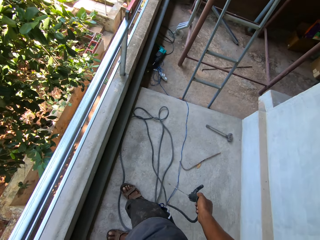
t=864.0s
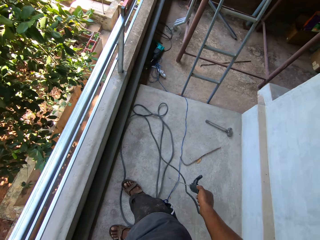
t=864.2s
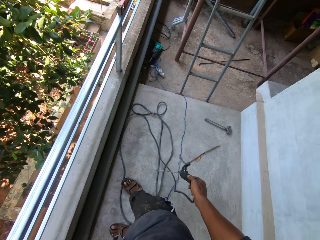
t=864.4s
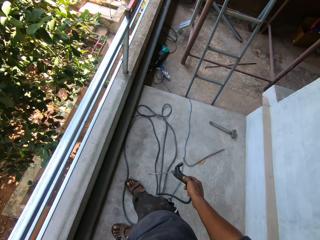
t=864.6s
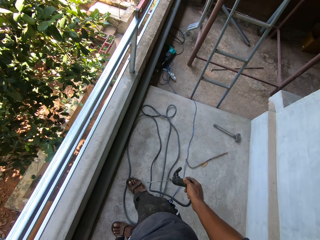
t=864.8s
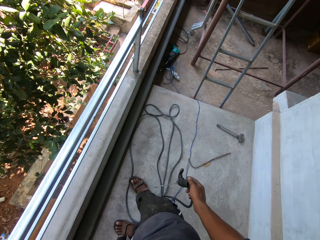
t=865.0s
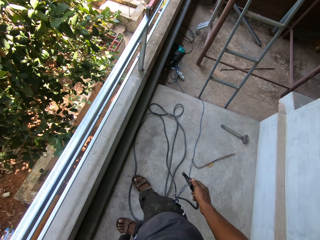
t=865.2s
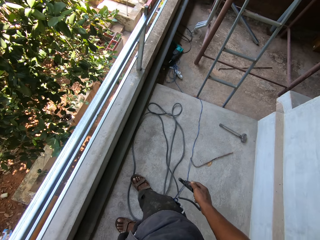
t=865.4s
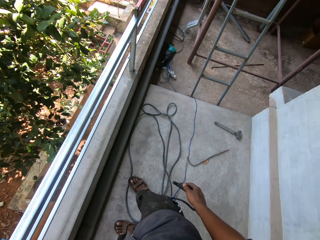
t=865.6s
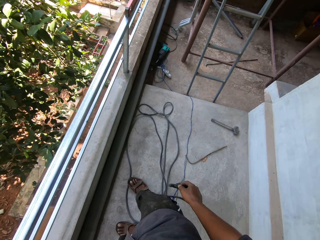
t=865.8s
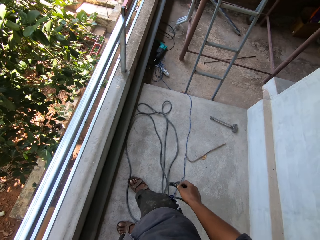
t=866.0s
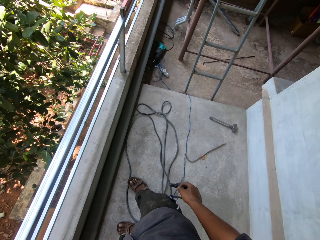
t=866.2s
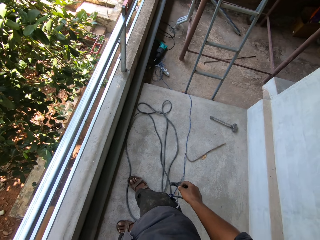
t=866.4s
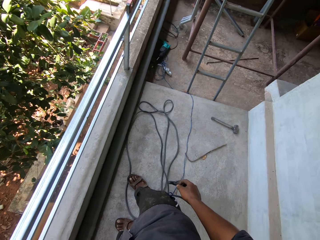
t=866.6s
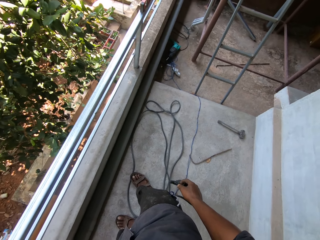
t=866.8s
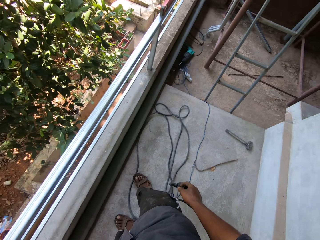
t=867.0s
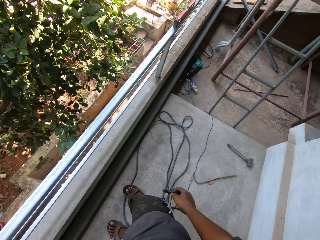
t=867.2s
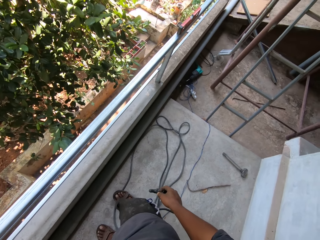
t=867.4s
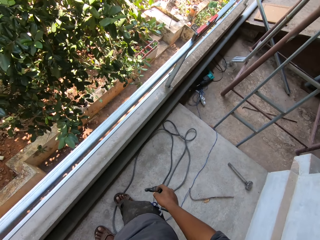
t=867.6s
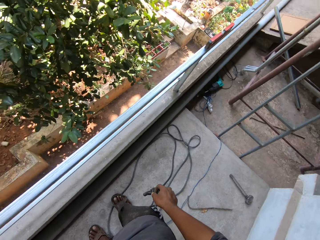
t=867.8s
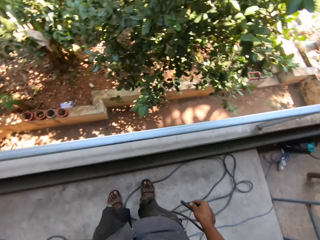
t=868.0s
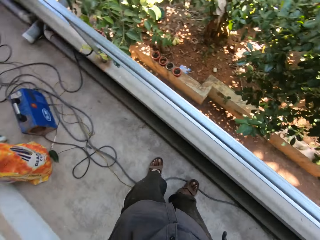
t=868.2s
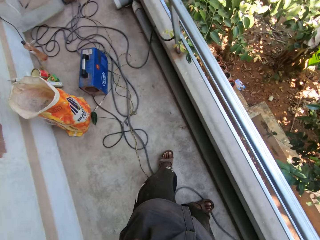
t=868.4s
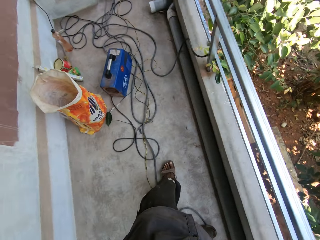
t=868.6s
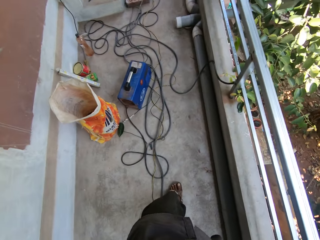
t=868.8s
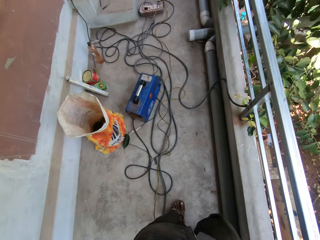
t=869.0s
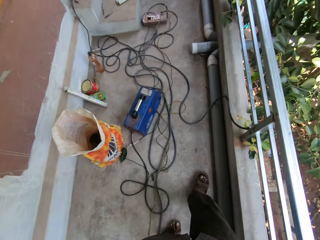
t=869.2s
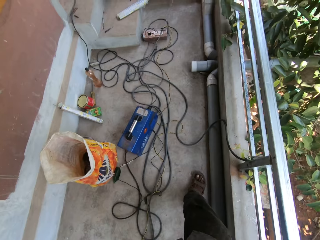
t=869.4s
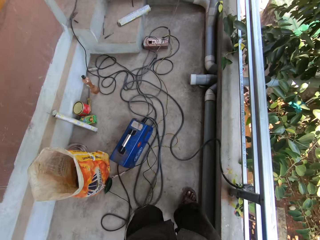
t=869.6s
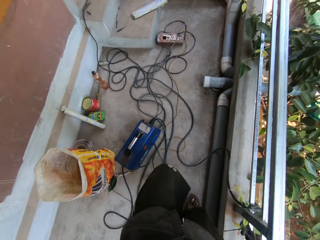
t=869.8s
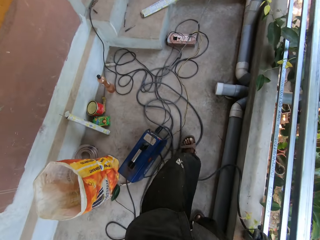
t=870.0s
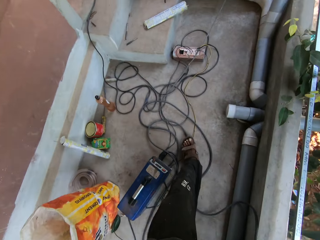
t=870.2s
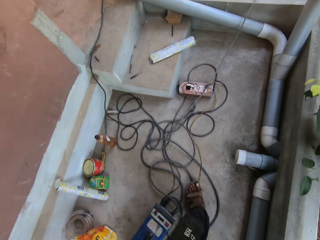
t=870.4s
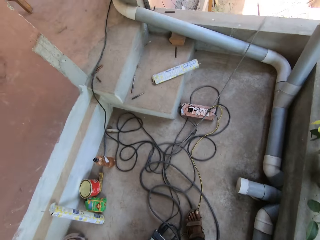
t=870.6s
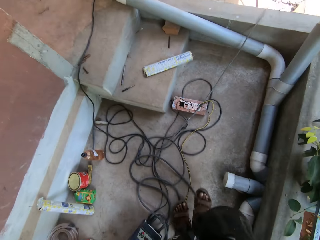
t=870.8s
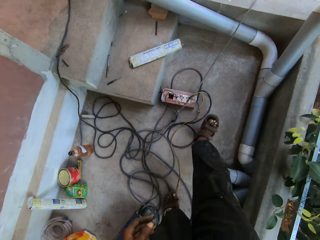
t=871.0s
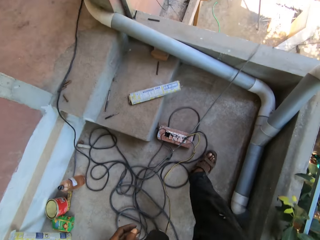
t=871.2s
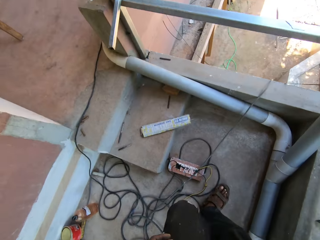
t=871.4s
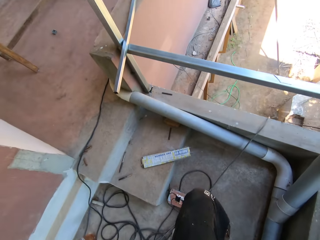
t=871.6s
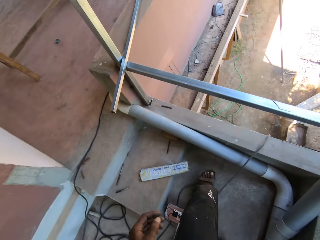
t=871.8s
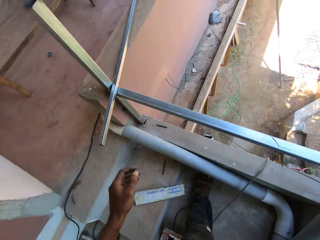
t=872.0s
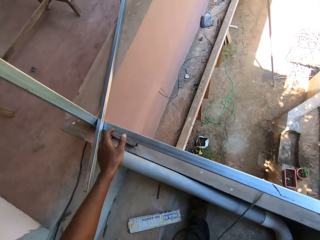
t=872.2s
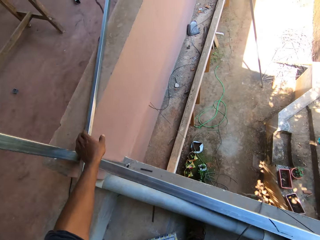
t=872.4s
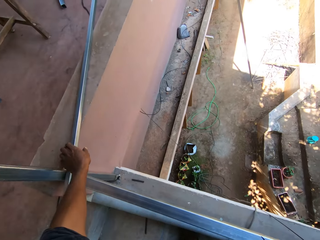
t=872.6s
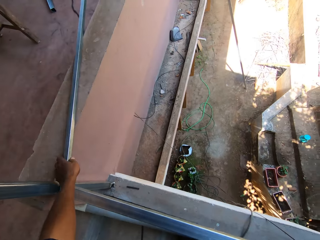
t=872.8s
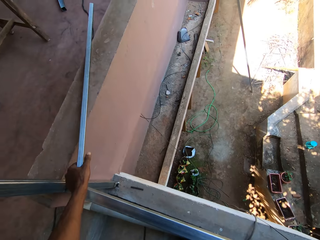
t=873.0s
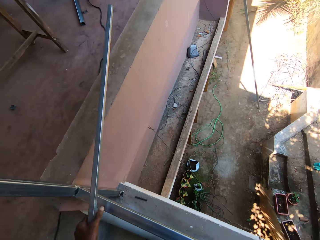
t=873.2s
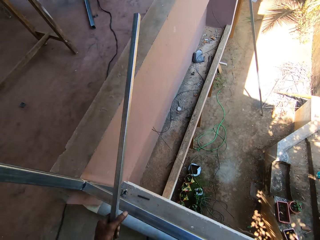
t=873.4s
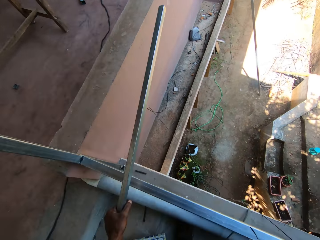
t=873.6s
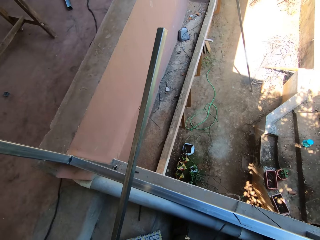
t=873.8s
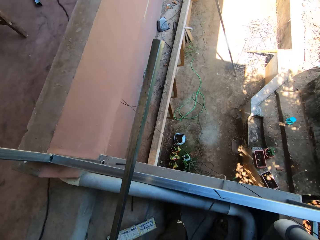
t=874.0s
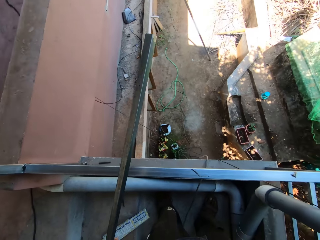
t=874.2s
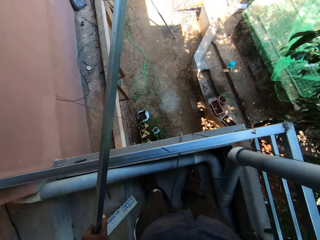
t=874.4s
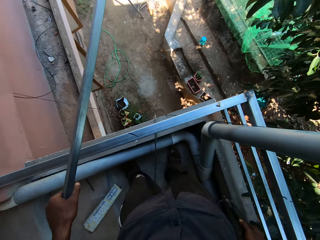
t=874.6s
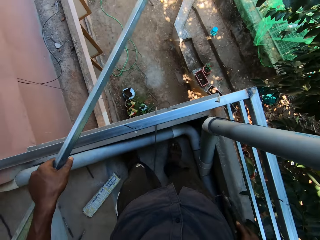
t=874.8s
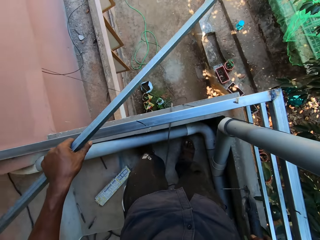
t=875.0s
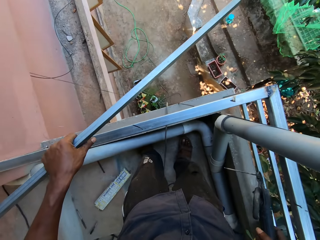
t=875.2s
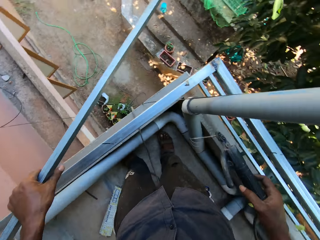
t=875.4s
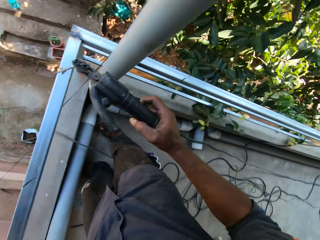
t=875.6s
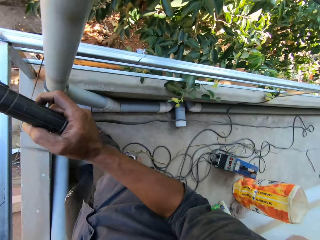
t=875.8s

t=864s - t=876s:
The camera wearer walks around. He picks up an iron rod on a slab with his left hand.

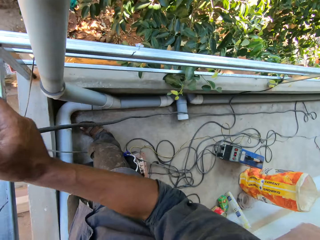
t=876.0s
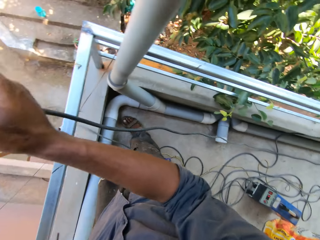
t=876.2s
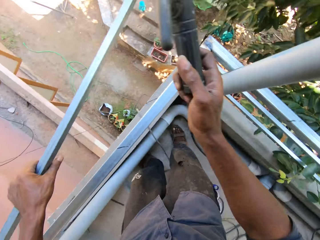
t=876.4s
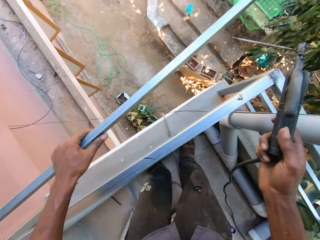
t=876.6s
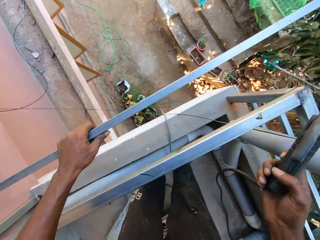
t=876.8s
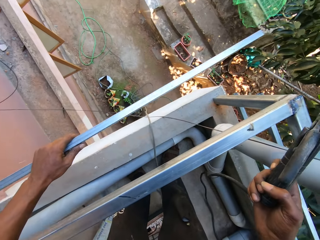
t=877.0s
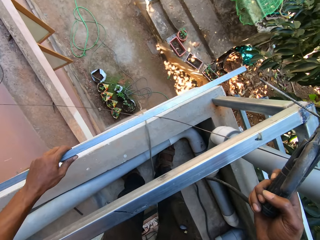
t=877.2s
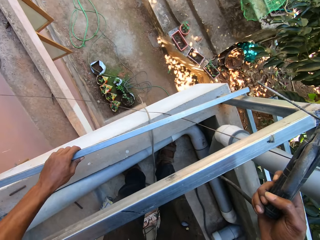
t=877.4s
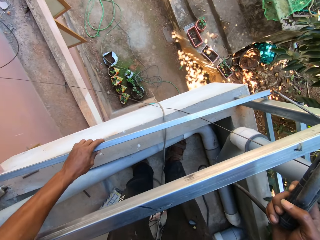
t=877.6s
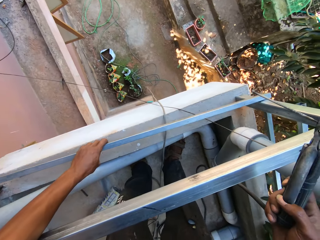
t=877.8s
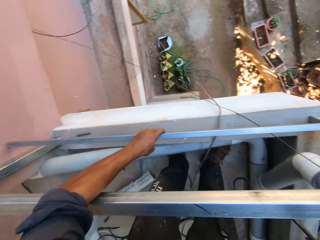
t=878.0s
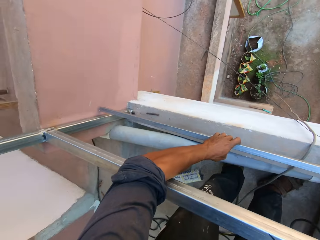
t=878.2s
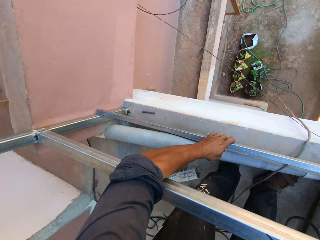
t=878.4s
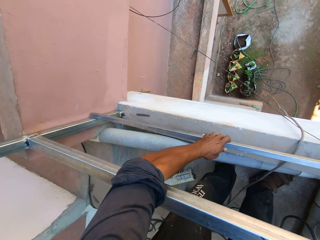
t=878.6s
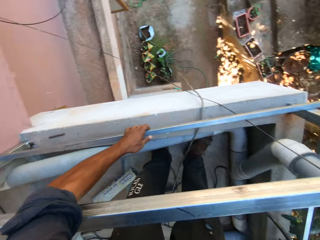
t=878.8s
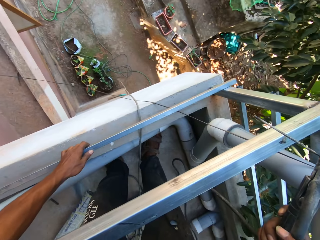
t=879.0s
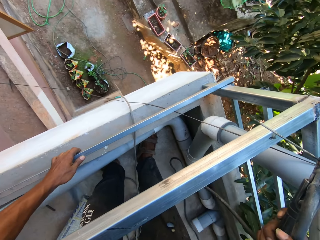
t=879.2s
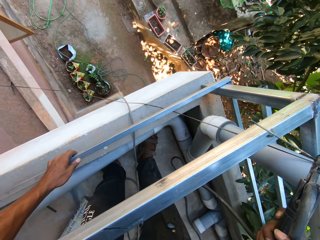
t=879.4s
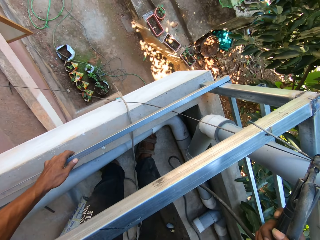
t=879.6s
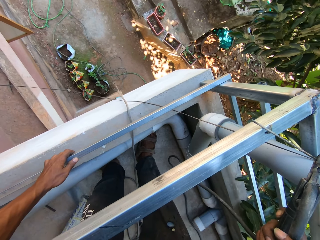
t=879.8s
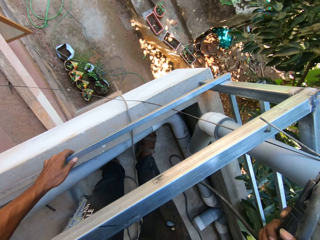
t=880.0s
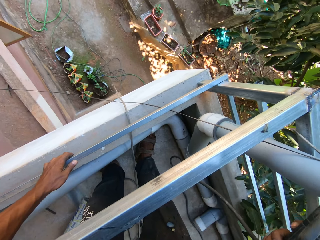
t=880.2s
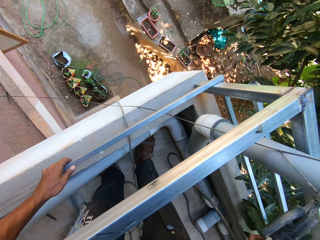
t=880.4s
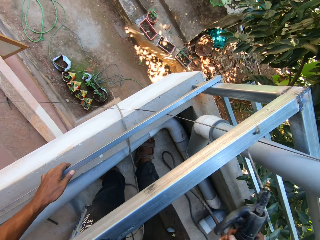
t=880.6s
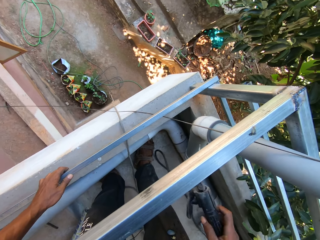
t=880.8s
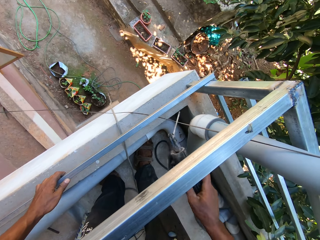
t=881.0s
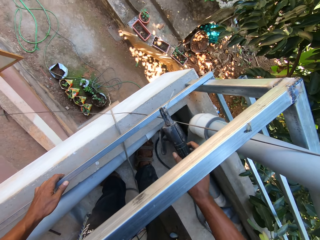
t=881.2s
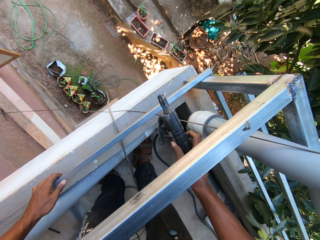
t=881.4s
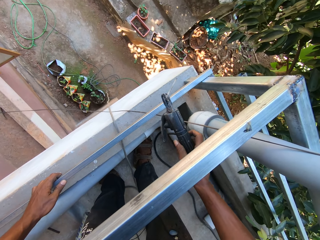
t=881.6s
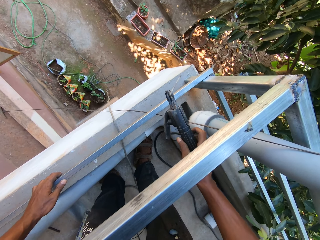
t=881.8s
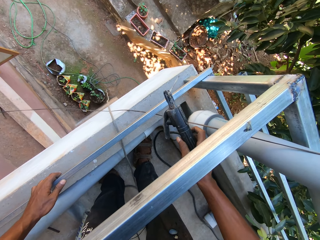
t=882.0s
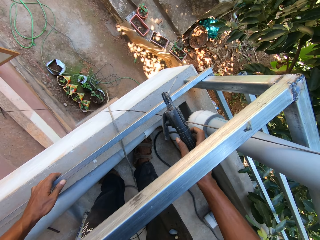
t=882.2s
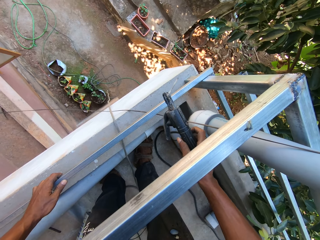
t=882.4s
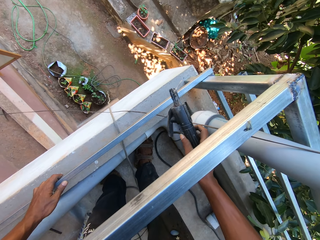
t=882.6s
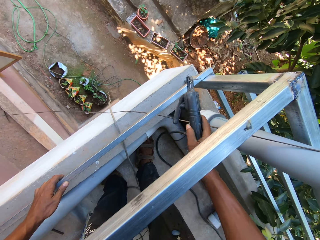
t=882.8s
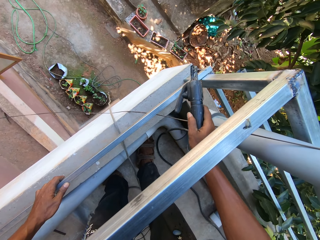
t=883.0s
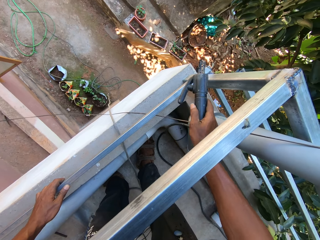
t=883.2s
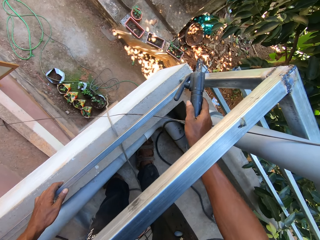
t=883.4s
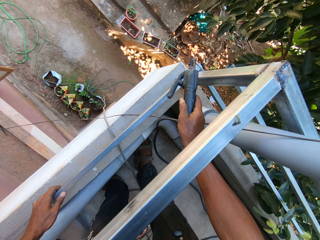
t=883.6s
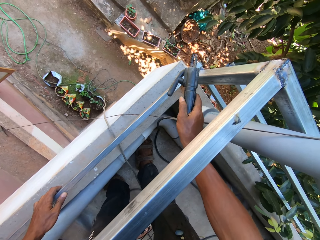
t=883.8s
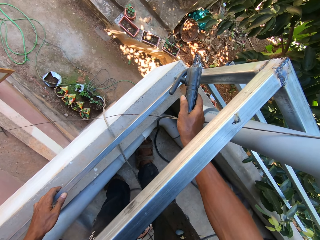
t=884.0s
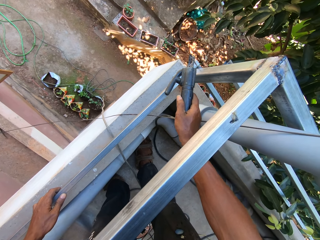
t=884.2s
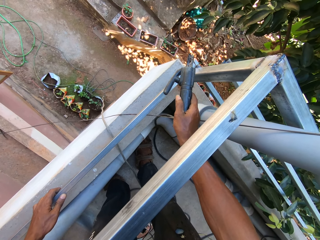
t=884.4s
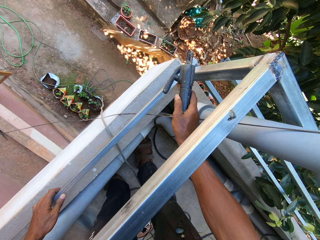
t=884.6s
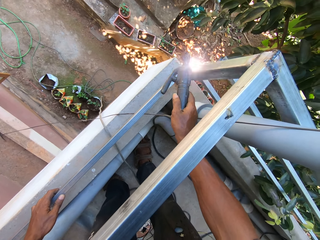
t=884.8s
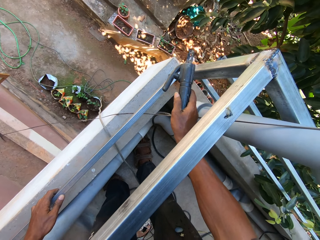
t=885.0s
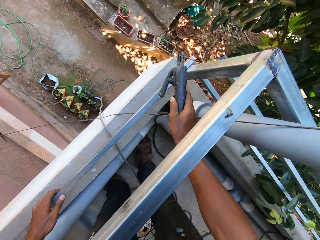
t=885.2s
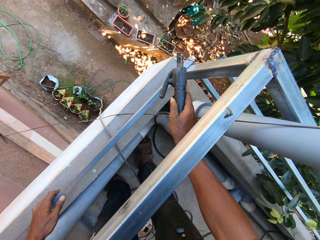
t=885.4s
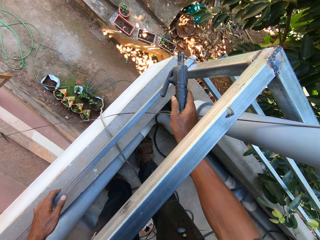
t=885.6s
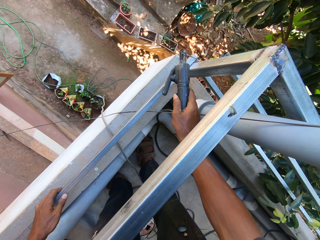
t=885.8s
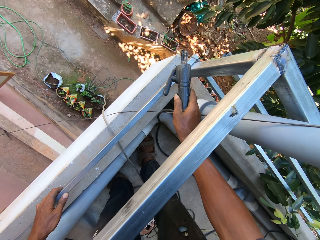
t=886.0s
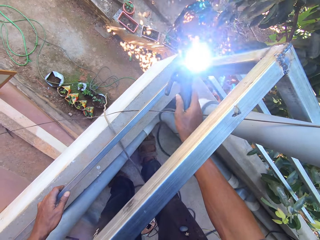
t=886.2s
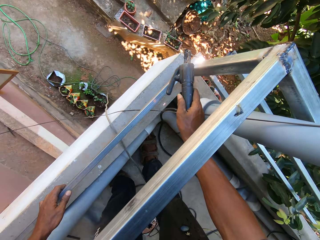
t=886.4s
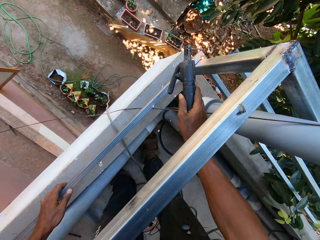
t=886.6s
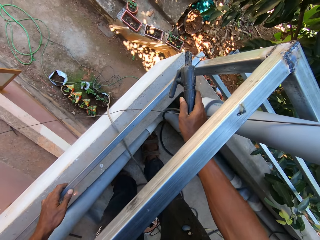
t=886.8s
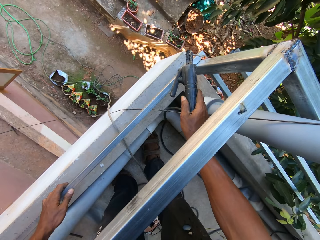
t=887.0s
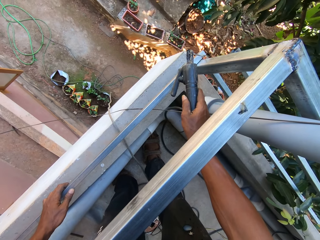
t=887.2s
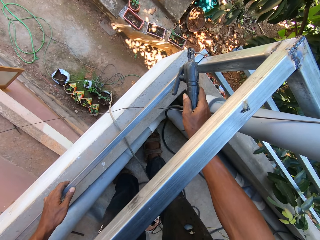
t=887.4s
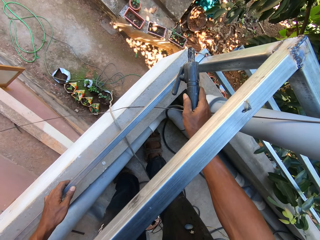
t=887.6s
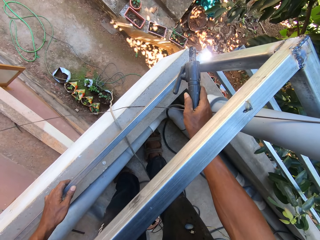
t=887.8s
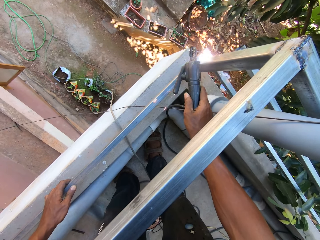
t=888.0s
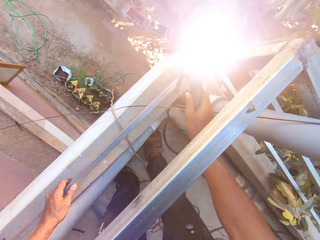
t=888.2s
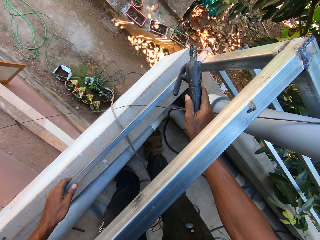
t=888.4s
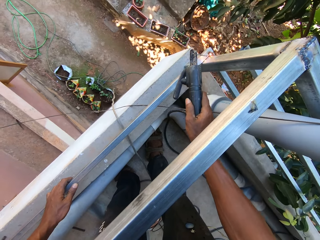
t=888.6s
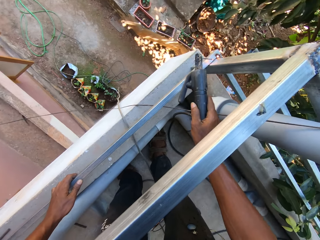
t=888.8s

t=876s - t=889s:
The camera wearer attaches the steels. He holds the iron rod on the railings with his left hand. He welds the iron rod to the railings with the soldering iron in his right hand.
